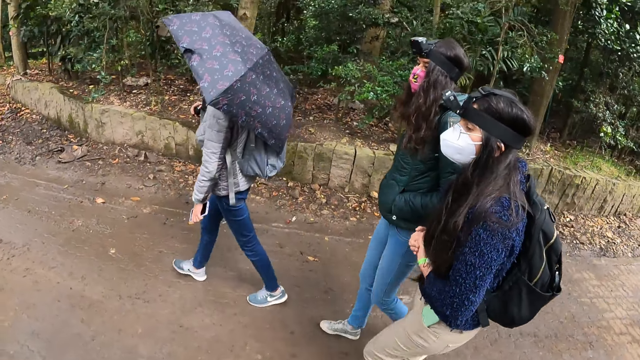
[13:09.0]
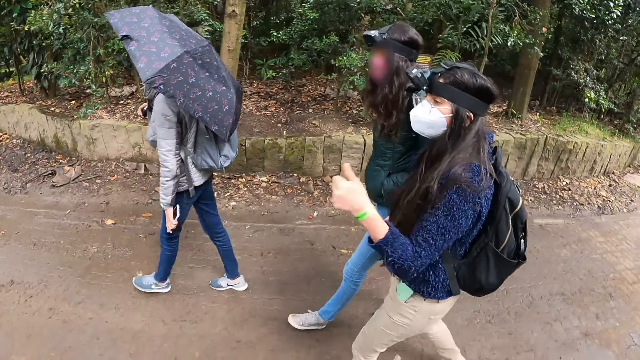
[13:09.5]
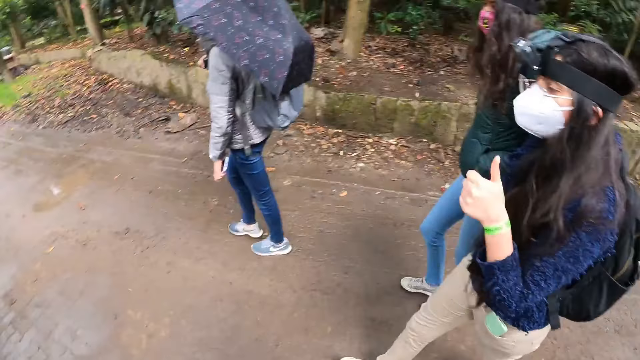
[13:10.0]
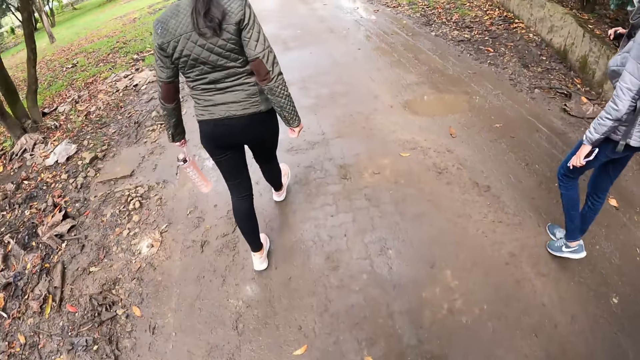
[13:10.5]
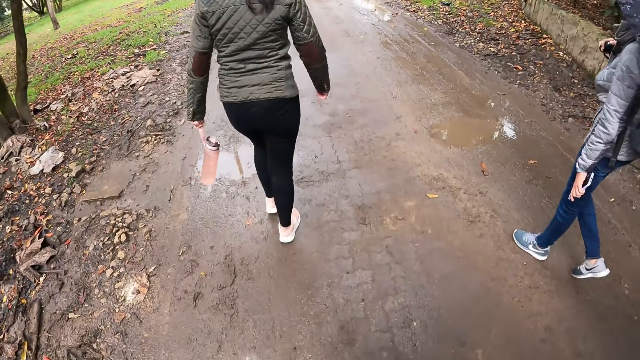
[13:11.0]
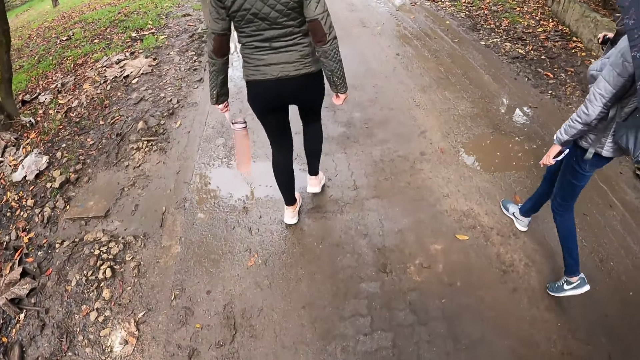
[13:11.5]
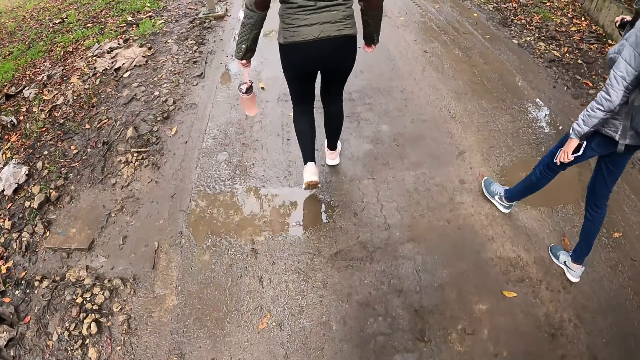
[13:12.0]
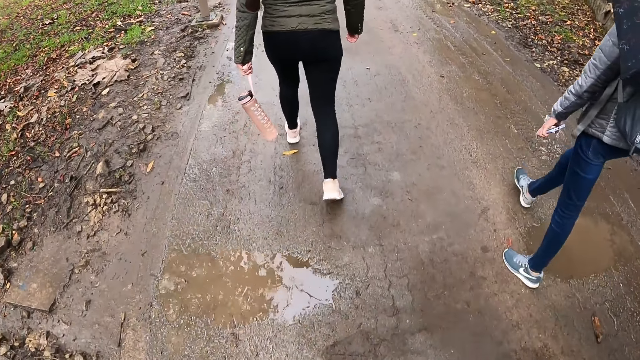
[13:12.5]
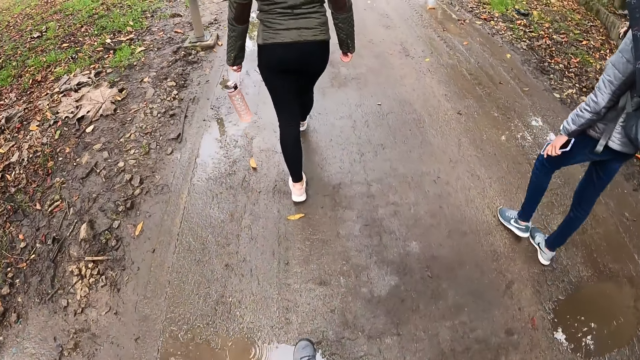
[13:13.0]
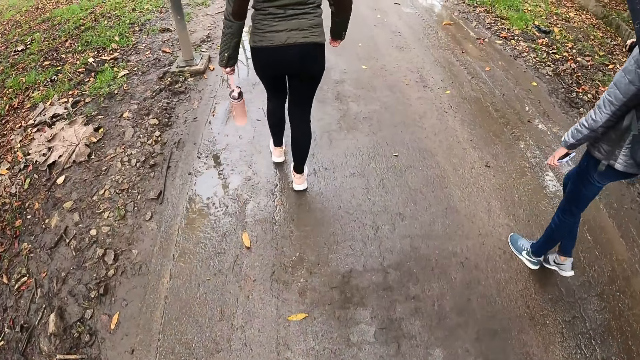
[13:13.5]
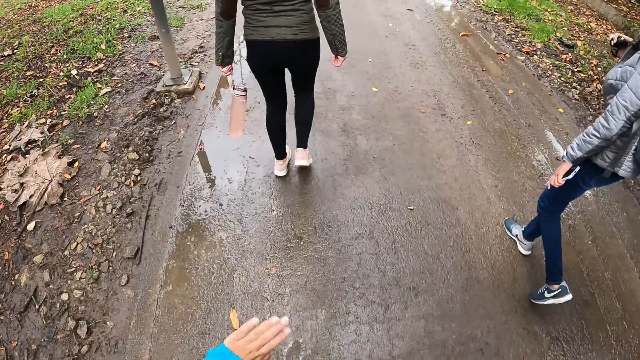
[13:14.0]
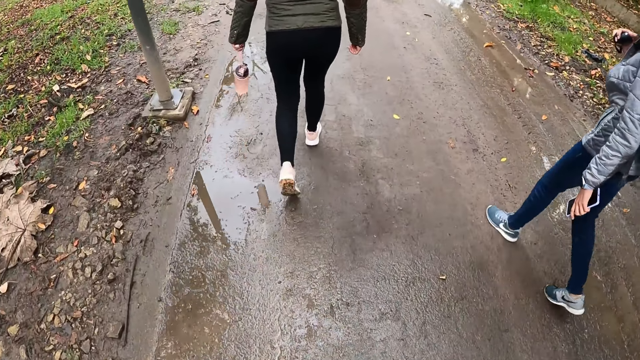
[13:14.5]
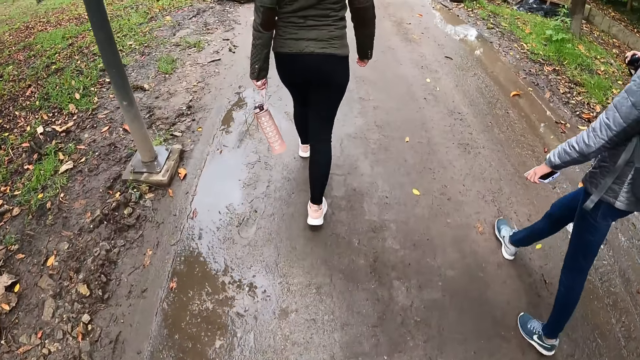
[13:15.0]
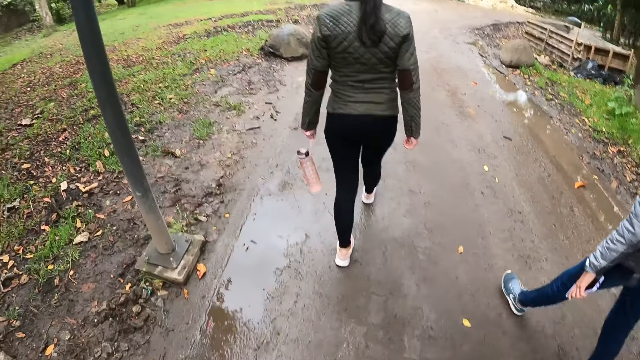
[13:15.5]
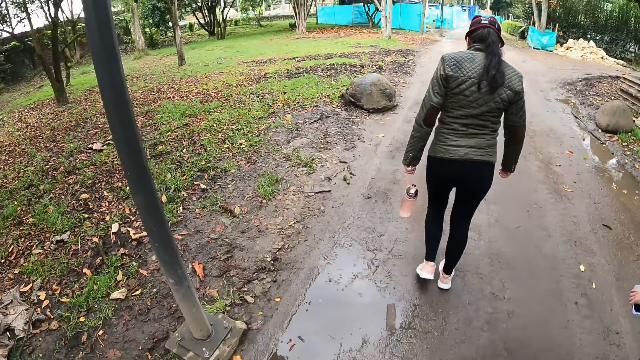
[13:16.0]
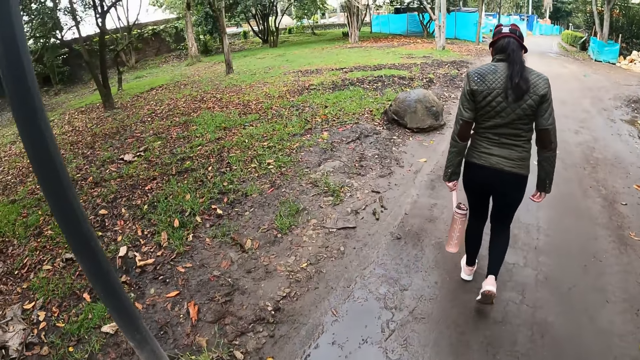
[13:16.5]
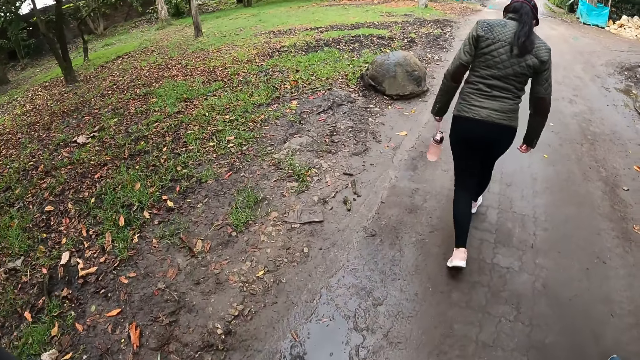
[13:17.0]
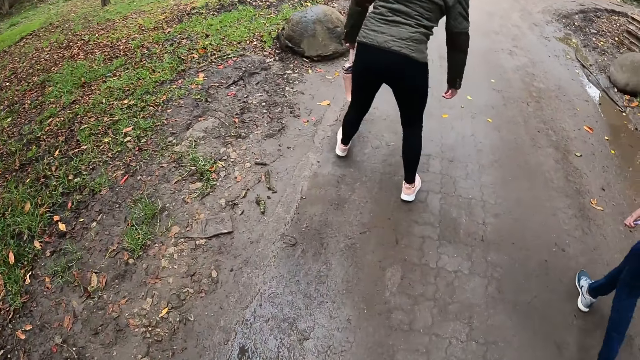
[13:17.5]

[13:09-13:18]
The camera wearer talks to a man.

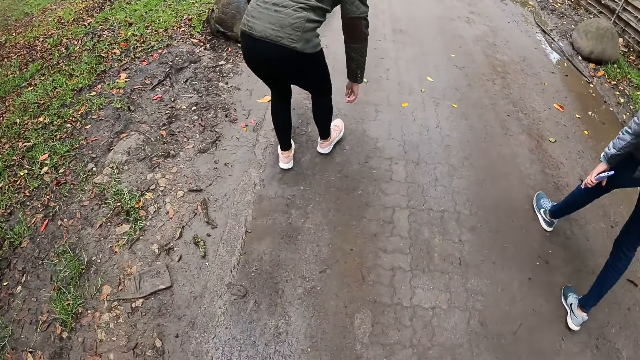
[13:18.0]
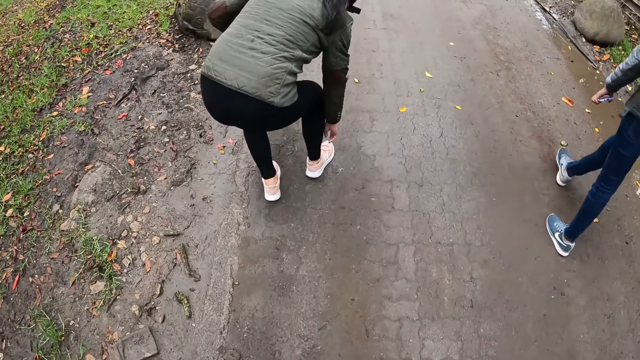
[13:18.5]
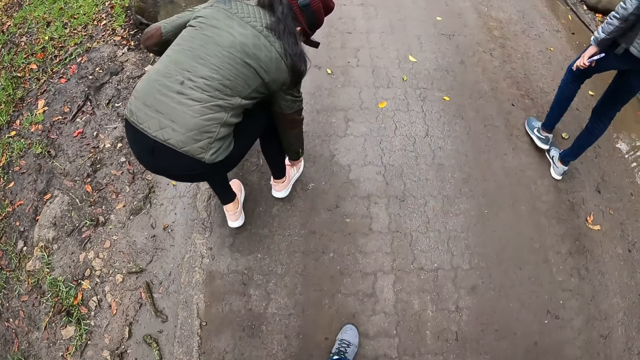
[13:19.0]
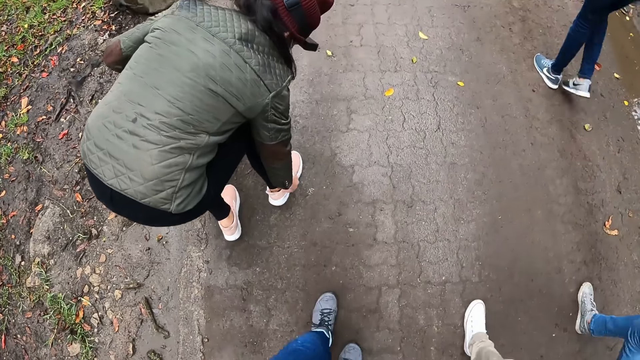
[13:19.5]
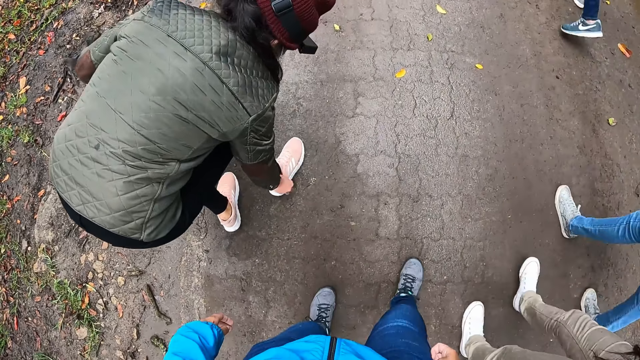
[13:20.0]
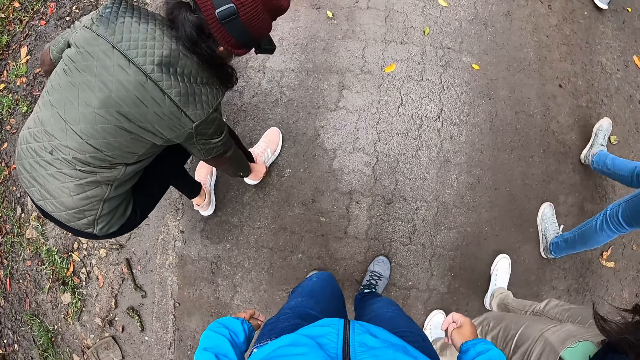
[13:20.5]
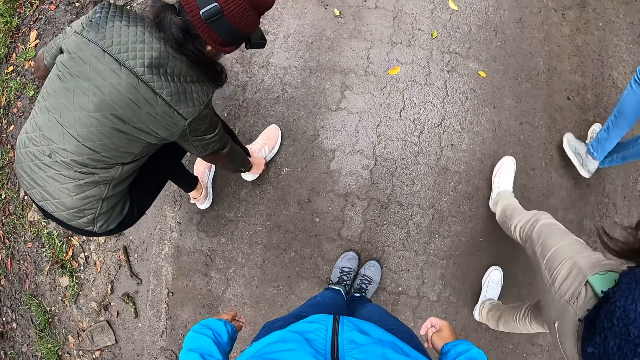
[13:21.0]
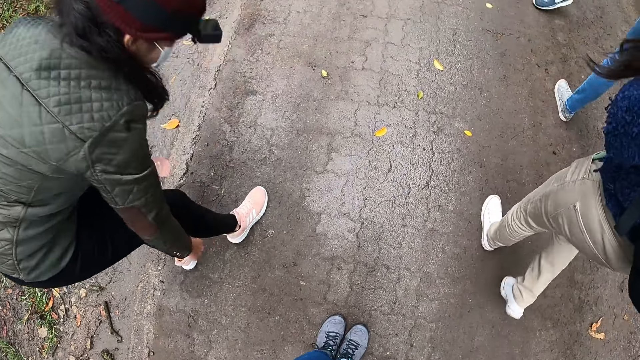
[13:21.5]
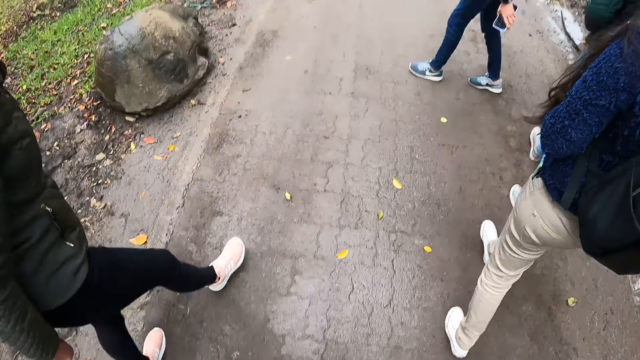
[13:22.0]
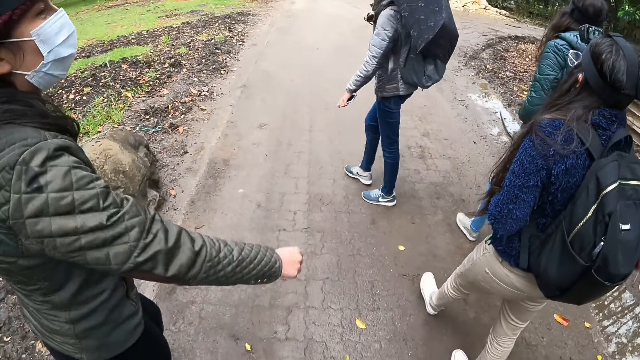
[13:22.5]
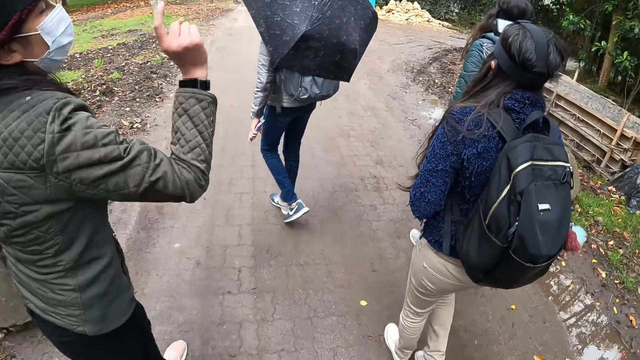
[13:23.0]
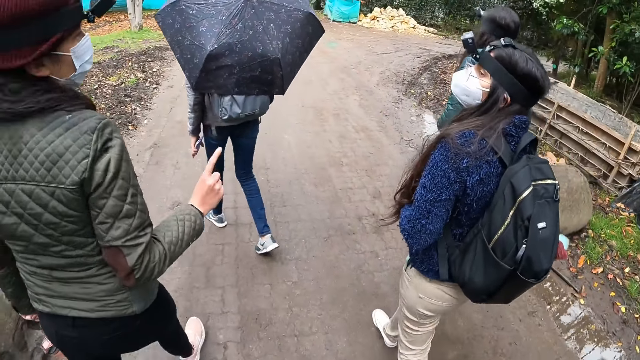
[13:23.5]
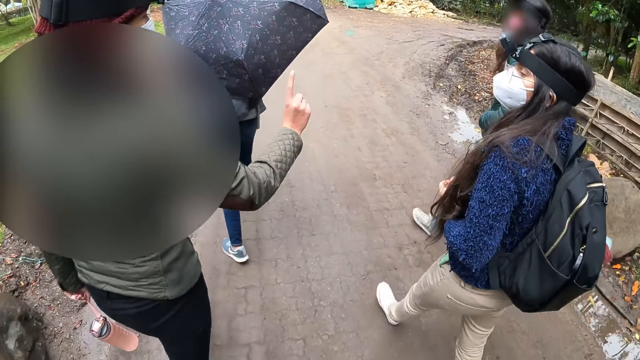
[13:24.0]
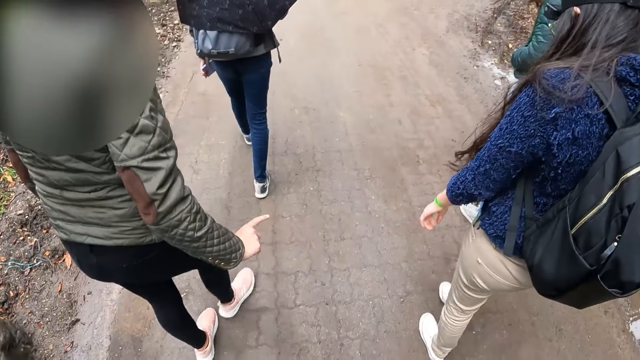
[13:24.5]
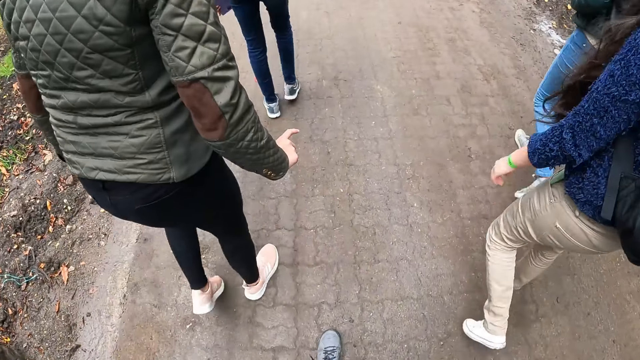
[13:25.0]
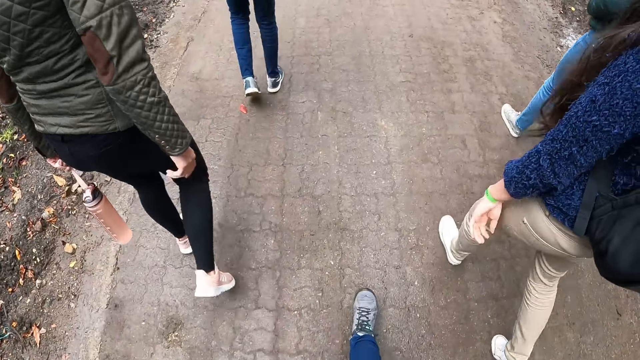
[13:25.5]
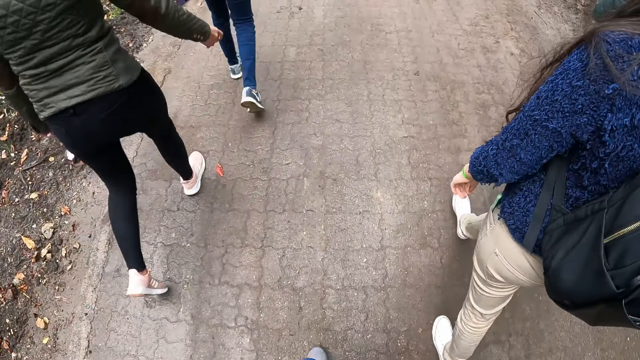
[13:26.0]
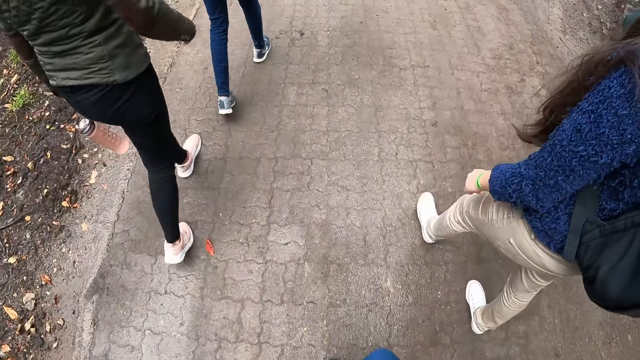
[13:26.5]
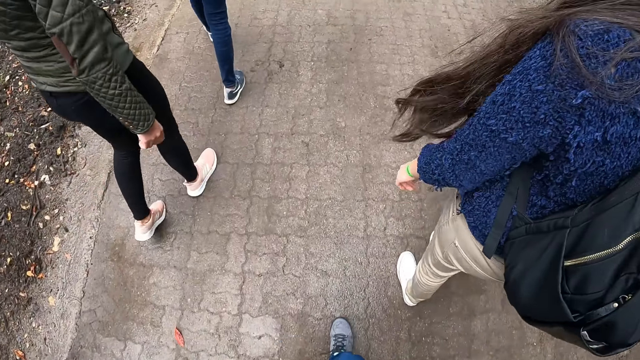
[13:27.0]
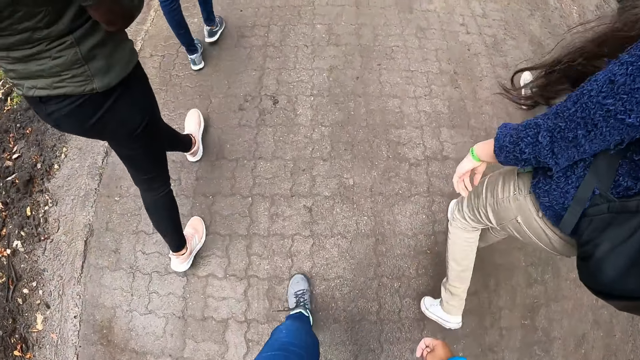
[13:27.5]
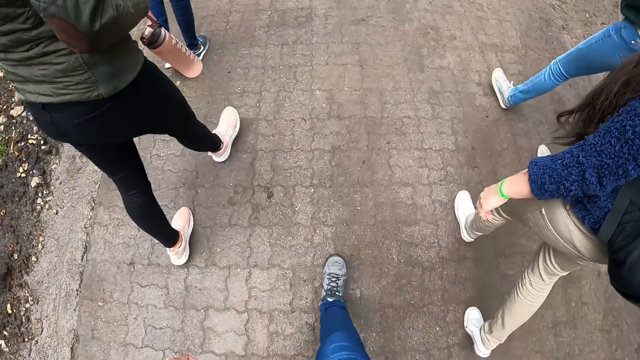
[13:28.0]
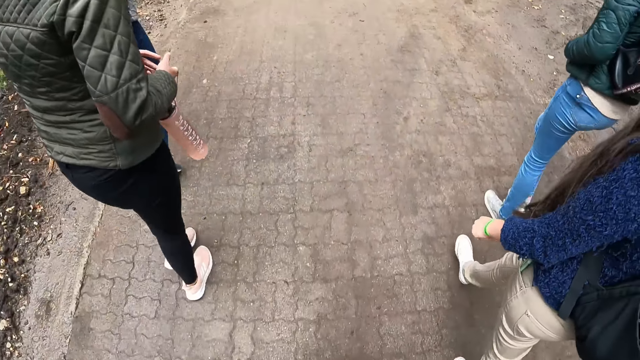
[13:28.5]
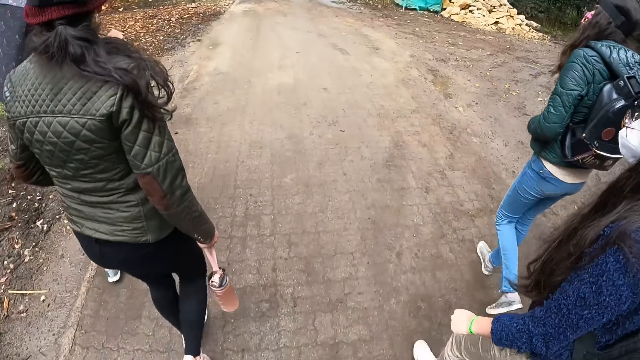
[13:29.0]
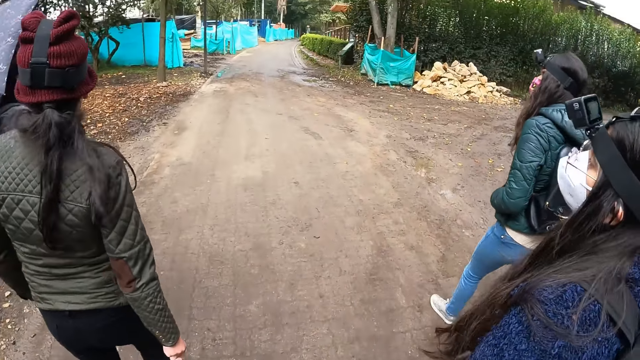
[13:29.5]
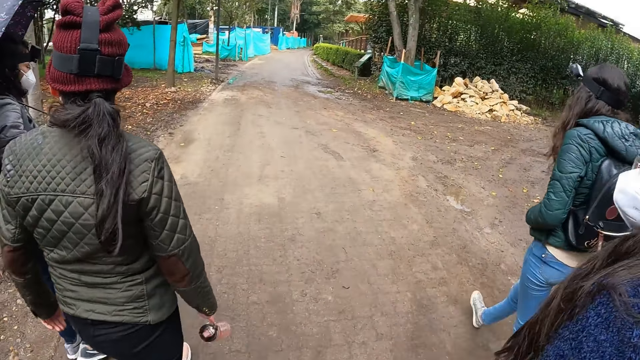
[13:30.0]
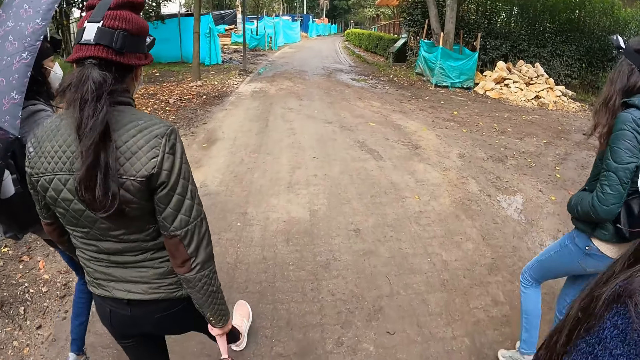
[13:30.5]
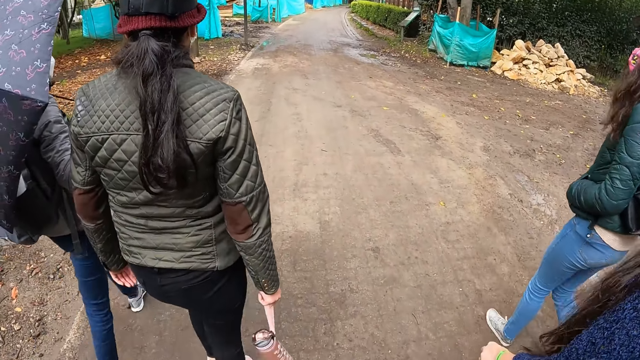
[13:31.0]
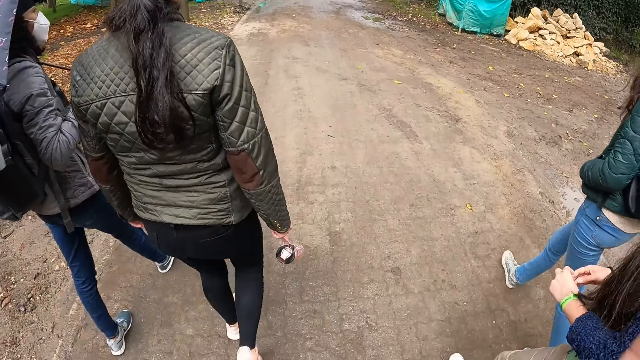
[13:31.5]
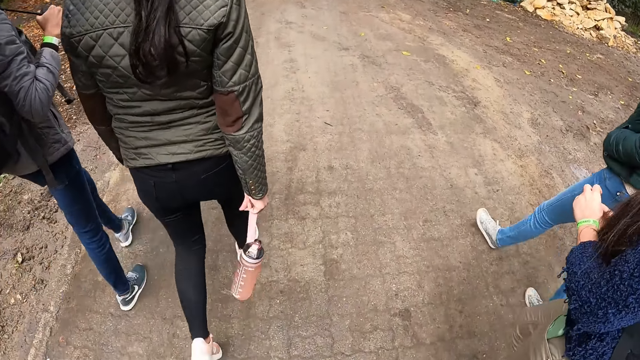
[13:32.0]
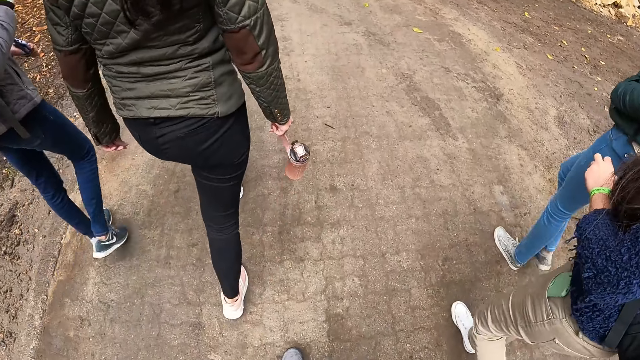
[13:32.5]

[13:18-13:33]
The woman adjusts her right shoe with her right hand. A man adjusts the shoe laces. The woman interacts with another woman. The first woman passes the bottle from her left hand to her right hand.
